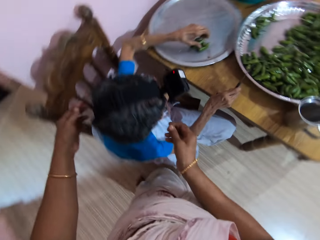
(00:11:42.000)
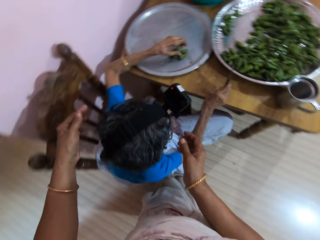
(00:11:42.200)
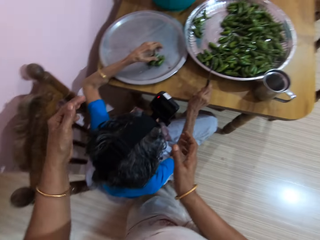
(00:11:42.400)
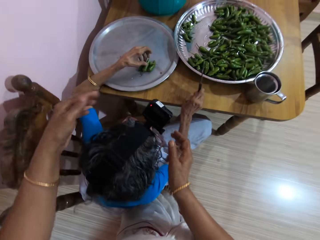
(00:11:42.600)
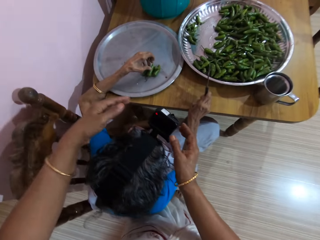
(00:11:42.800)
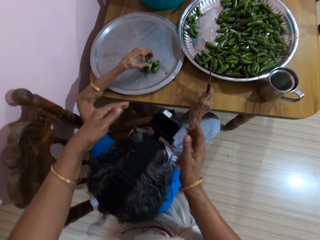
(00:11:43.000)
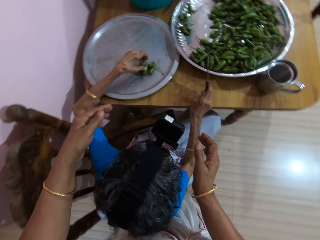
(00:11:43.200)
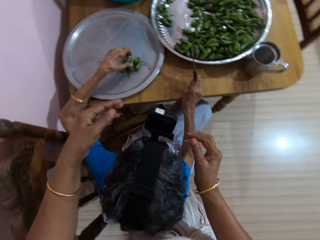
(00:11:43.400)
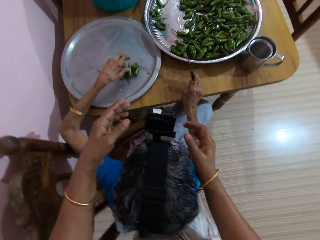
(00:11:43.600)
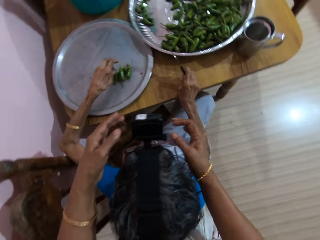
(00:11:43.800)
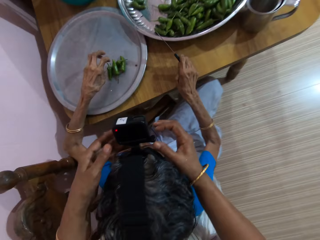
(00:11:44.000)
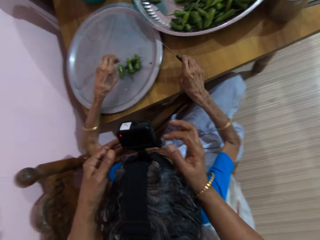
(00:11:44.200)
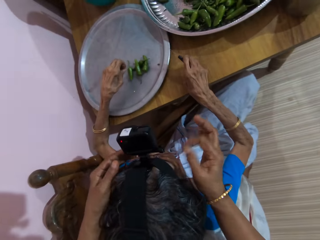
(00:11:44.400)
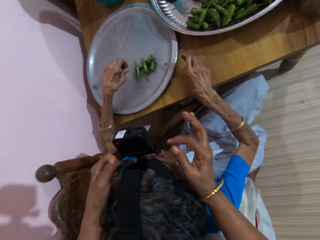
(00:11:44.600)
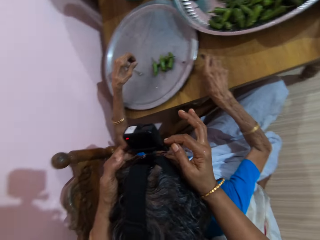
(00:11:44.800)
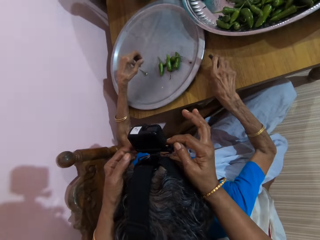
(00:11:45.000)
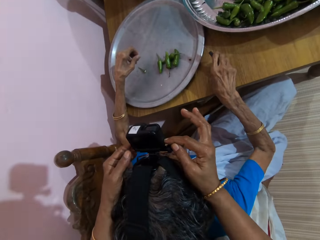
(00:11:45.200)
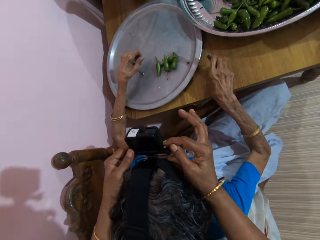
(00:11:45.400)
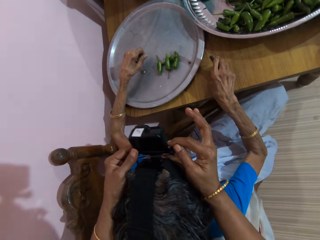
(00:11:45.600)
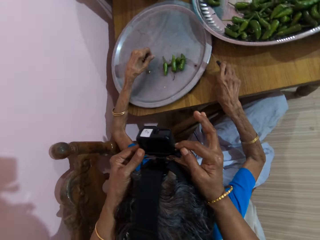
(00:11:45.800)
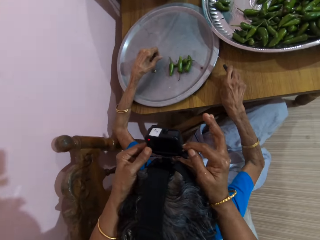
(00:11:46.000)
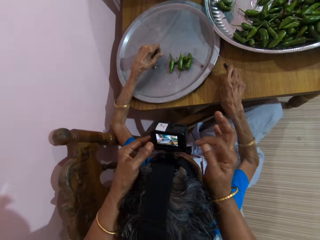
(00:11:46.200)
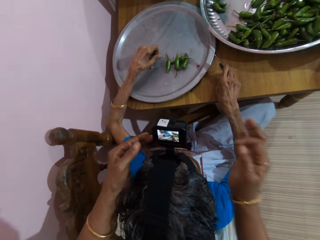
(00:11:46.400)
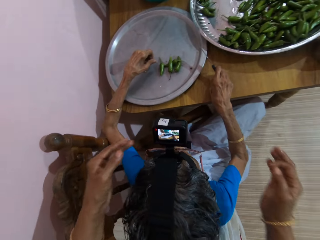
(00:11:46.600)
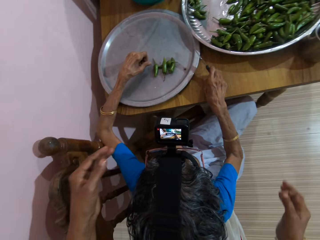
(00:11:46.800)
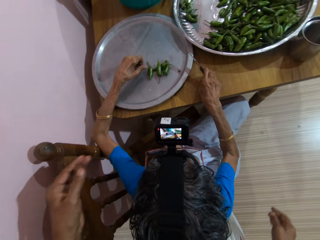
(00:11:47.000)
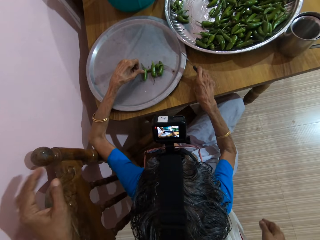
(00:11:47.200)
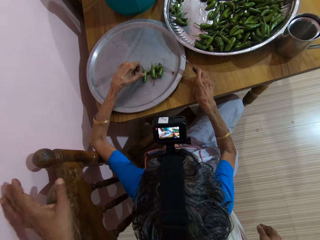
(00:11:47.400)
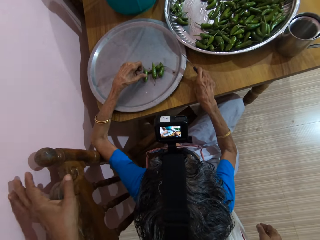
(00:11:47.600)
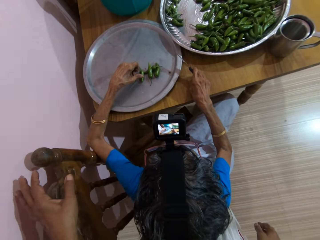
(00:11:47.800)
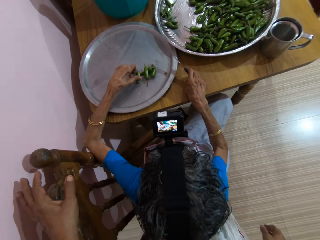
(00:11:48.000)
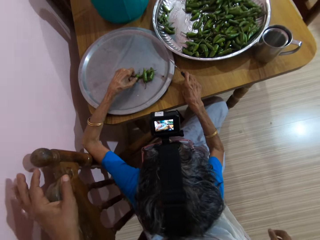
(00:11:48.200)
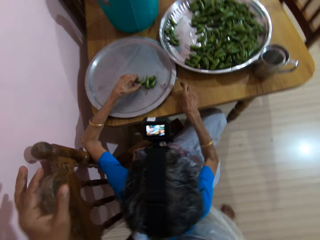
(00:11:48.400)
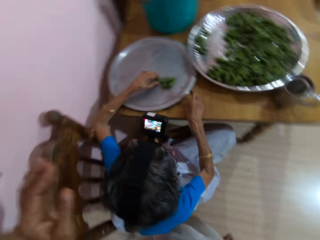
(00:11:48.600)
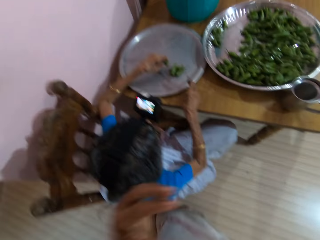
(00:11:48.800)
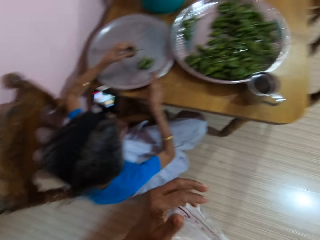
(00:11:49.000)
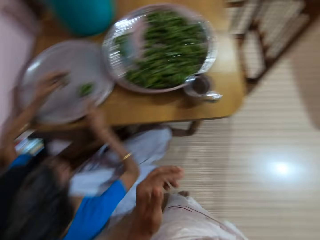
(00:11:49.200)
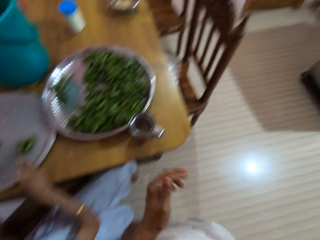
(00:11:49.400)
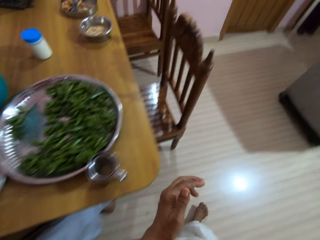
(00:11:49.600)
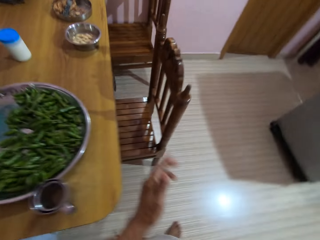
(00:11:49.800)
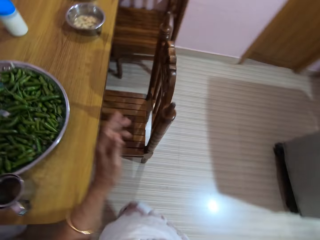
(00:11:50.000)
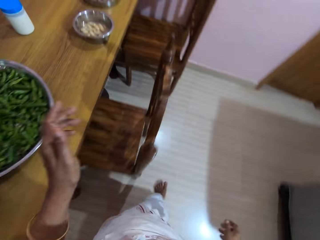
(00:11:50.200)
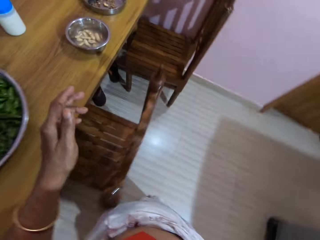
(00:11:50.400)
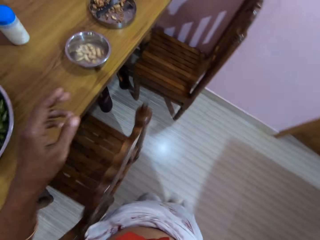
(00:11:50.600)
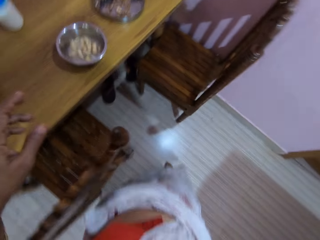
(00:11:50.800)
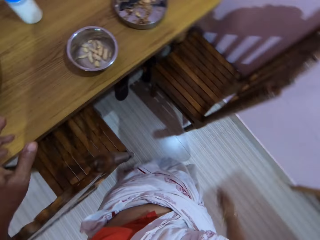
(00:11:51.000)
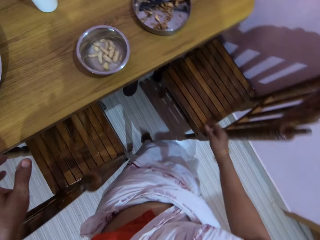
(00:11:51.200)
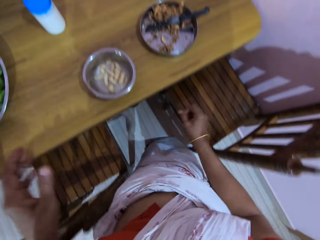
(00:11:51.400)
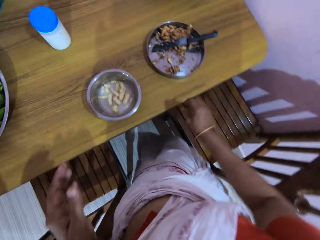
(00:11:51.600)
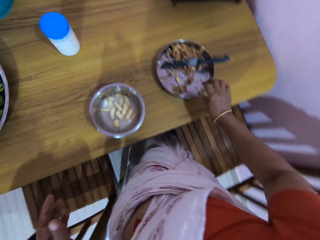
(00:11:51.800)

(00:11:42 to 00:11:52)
The camera wearer switches on the camera on the woman's head with both hands. The woman picks a green chili from the tray on the table with her left hand. The camera wearer moves back to her chair.

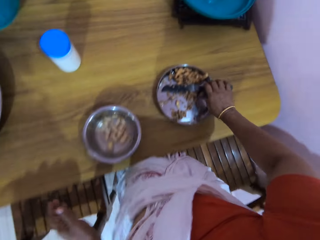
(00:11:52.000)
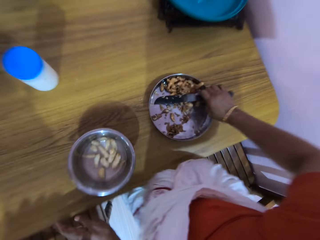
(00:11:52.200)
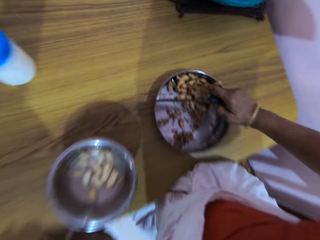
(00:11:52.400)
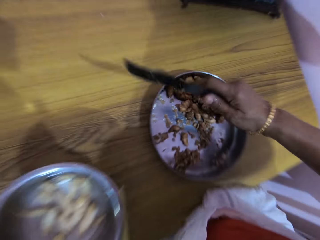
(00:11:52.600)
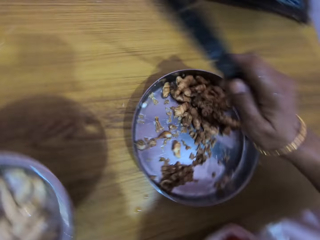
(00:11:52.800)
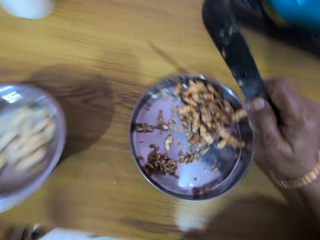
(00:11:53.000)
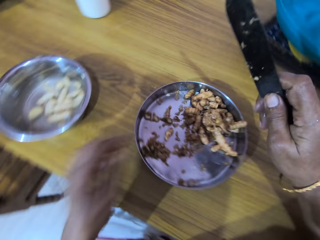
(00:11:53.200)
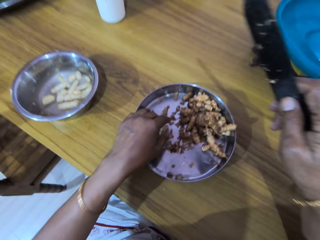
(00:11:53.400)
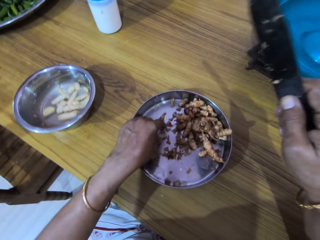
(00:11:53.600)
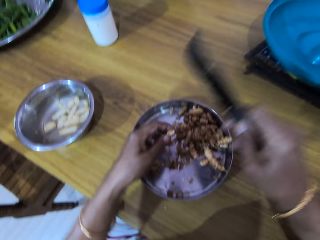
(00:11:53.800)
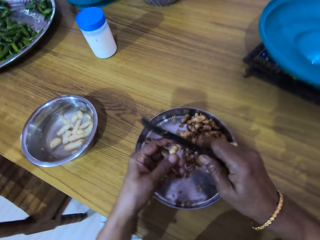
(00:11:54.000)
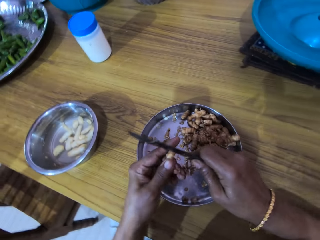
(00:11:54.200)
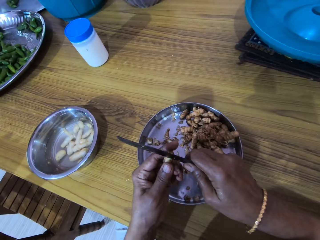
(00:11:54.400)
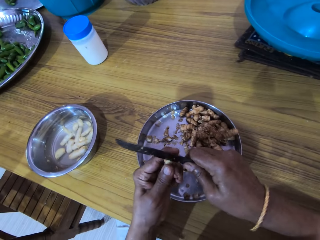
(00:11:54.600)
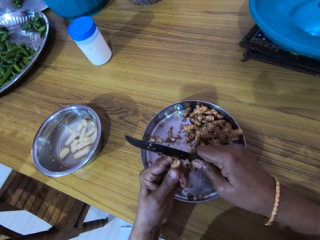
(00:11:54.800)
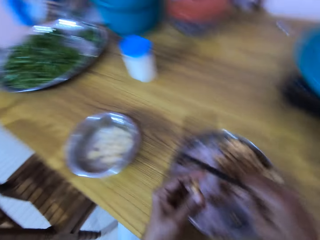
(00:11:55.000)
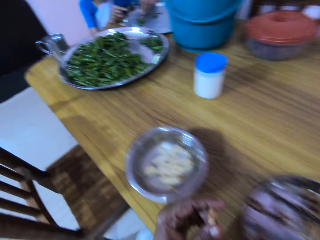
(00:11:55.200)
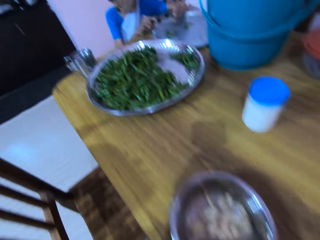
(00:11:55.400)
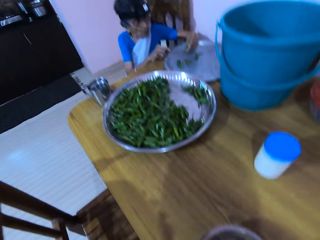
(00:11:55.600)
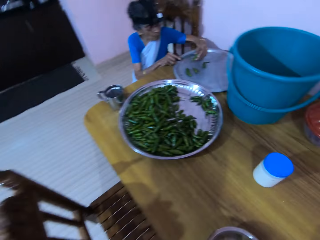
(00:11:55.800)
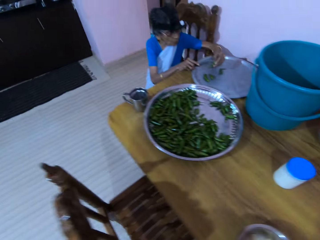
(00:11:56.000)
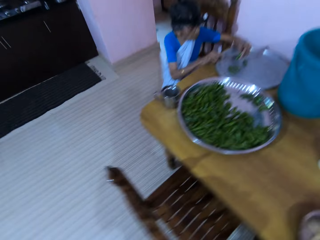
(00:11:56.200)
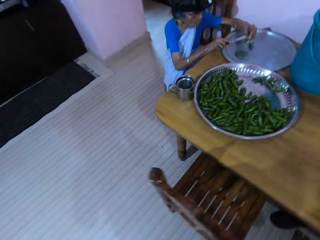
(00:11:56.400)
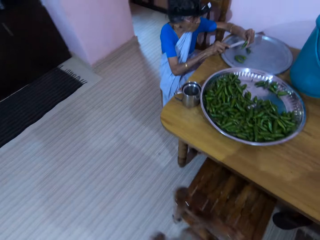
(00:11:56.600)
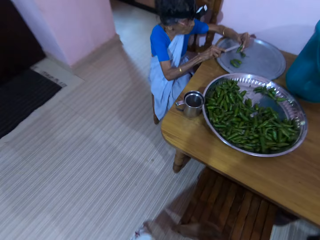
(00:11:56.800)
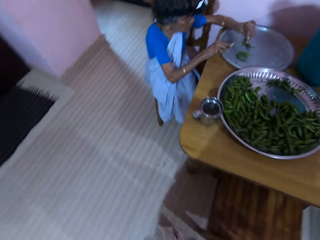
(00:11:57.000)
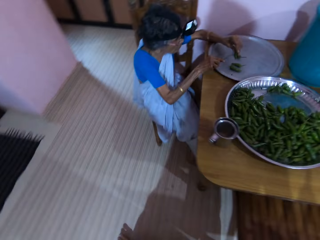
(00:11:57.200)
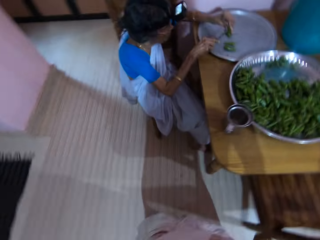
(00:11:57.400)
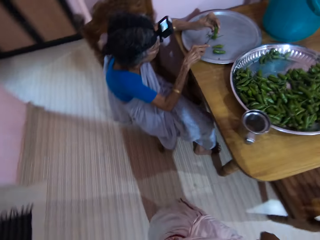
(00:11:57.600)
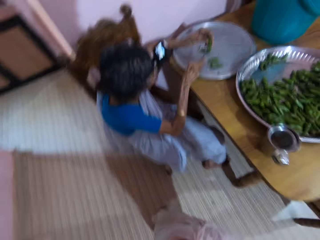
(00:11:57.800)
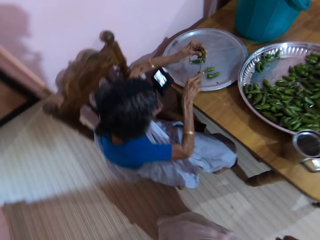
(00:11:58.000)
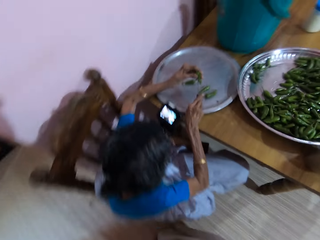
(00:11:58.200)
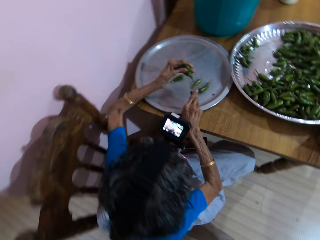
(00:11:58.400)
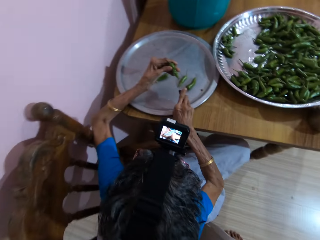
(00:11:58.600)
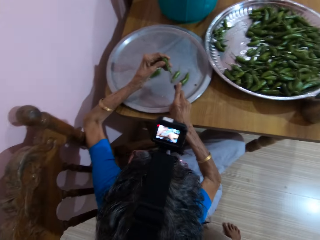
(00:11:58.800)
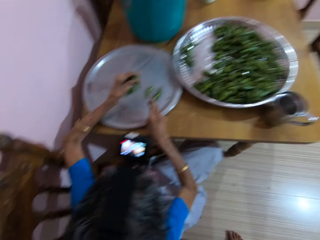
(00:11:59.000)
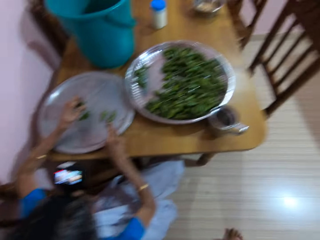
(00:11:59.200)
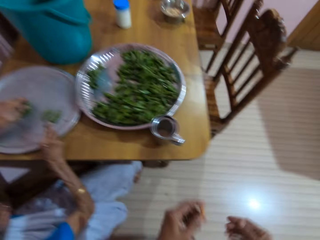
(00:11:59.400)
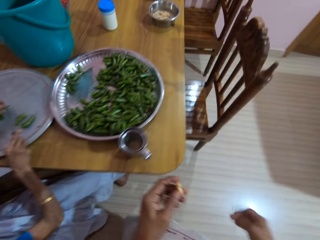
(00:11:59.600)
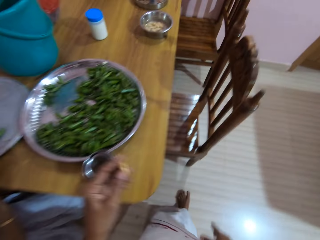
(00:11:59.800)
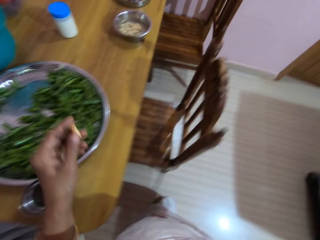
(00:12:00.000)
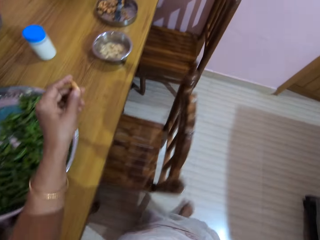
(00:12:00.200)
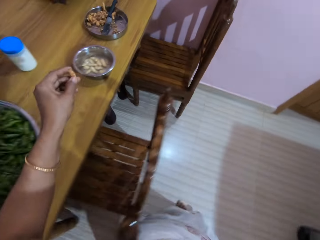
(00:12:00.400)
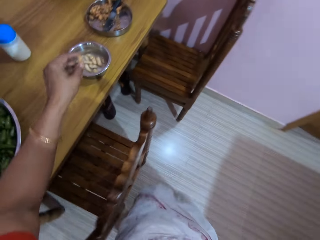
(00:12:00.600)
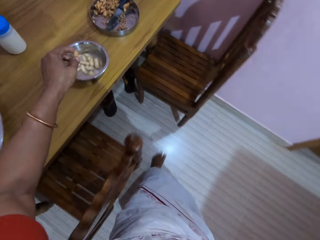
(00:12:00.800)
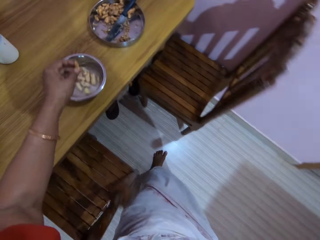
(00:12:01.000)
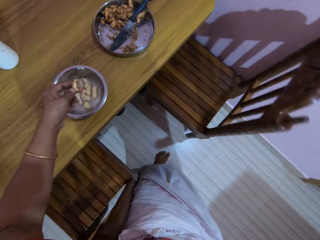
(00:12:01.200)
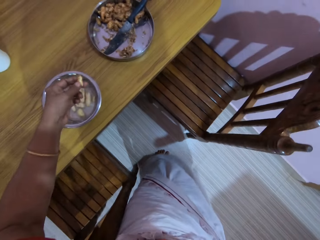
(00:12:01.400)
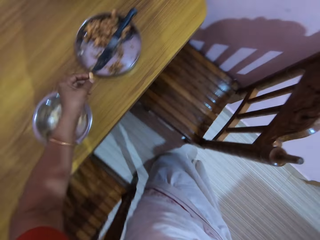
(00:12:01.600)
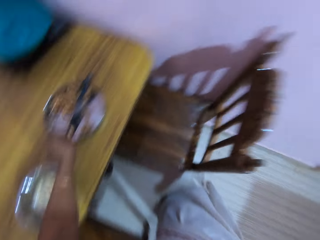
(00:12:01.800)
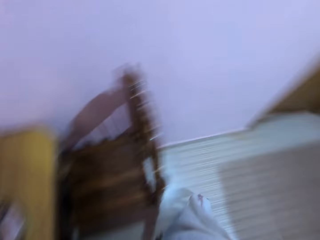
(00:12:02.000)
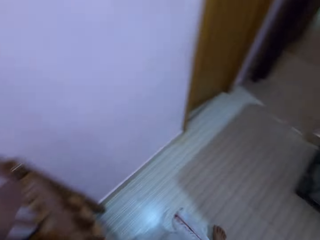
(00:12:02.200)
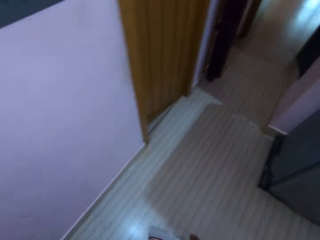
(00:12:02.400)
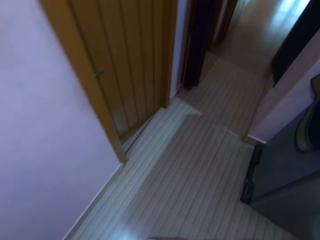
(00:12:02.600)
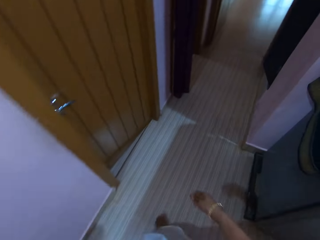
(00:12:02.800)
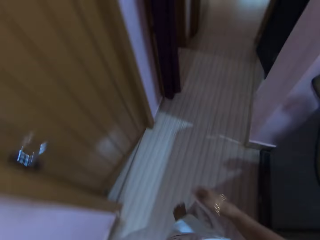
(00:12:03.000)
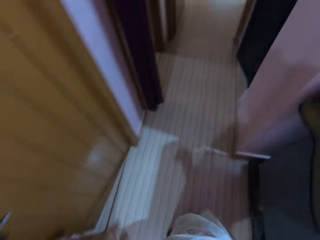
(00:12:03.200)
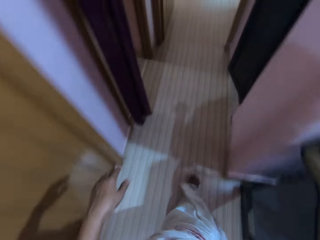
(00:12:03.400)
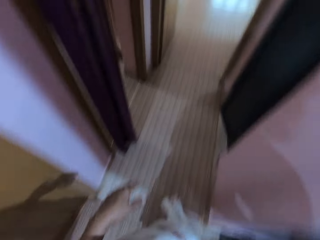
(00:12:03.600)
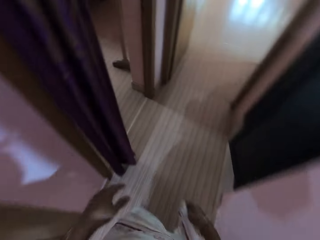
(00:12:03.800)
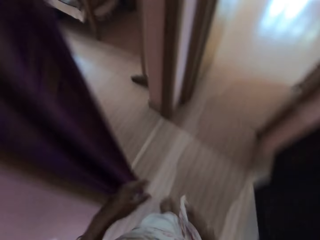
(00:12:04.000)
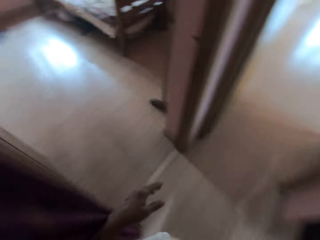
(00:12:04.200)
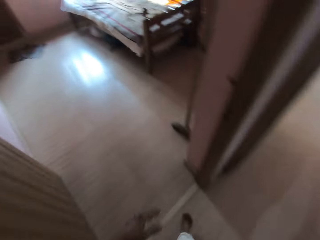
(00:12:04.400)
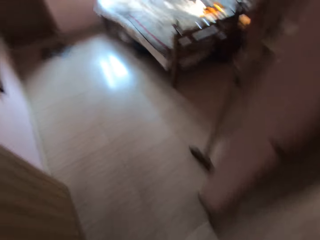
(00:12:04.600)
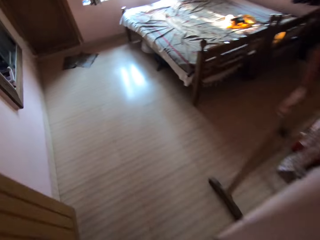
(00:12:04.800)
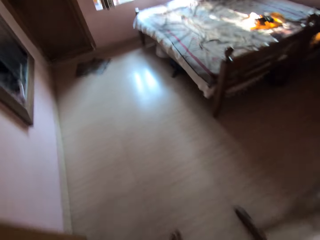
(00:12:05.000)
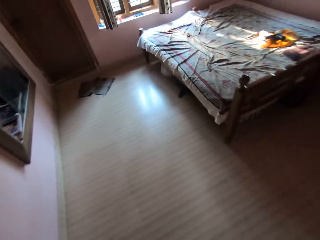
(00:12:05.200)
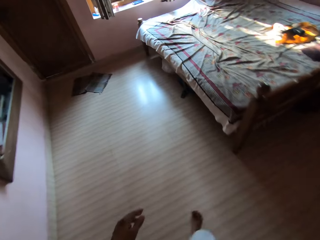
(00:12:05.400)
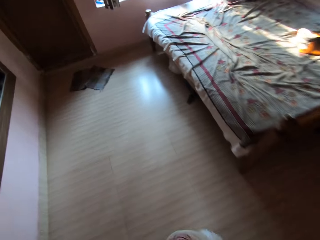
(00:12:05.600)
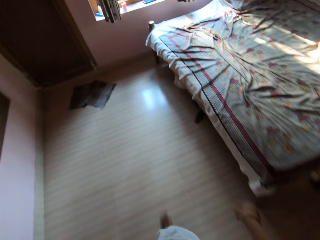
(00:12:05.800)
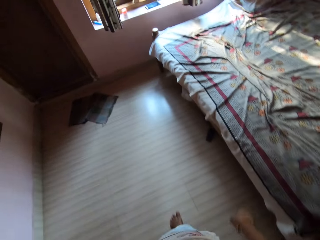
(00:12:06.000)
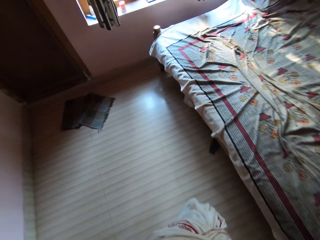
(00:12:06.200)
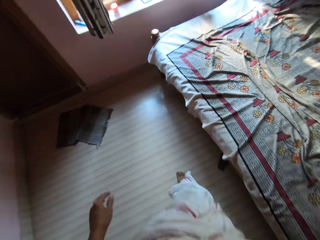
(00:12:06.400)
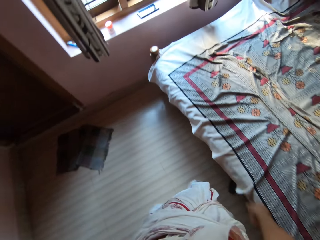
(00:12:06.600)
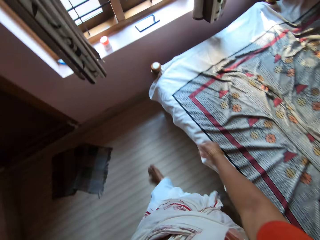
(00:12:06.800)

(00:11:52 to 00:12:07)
The camera wearer picks the knife from the bowl with her right hand. She sits on the chair. She picks a cocoyam from the bowl with her left hand. She peels the cocoyam with the knife in her right hand. She stands up and moves towards the woman. She interacts with the woman. She moves back to her chair. She drops the cocoyam in the bowl with her left hand. She moves around the room. She walks into the room.
